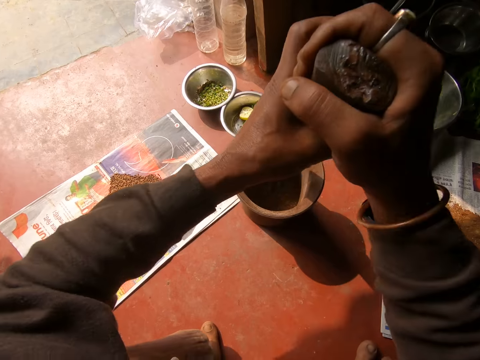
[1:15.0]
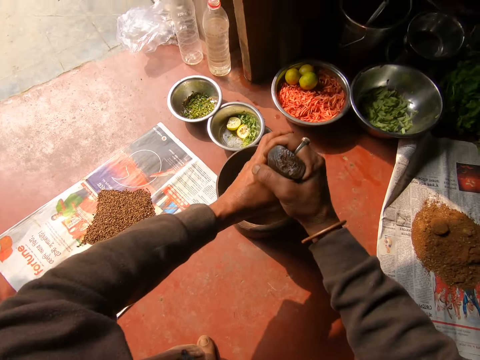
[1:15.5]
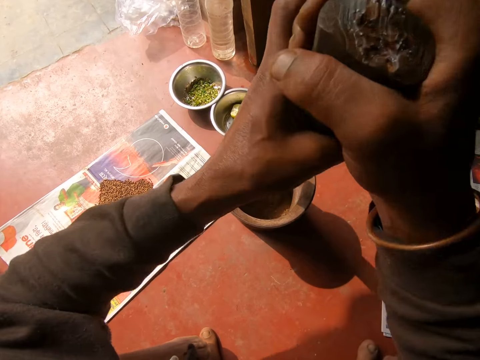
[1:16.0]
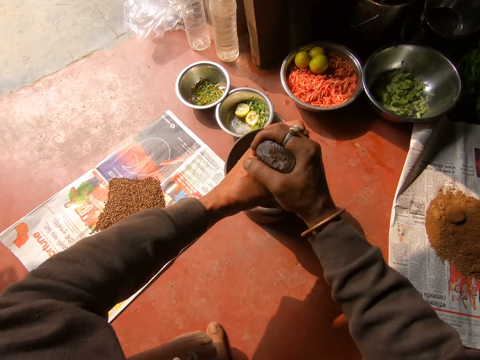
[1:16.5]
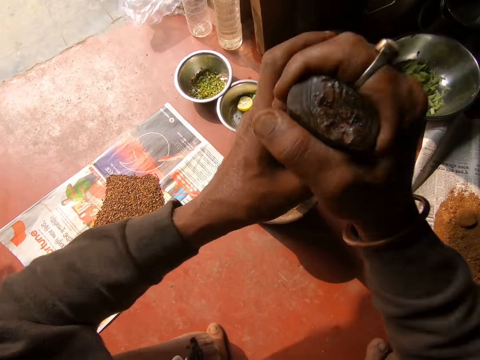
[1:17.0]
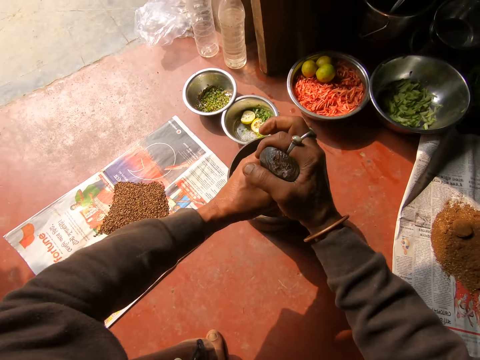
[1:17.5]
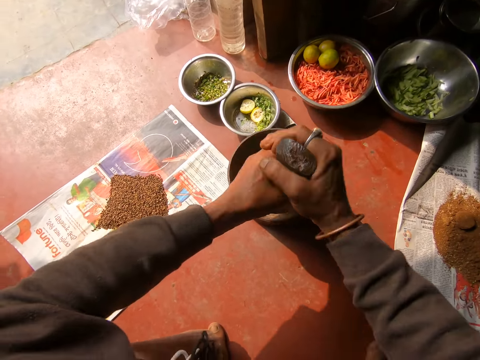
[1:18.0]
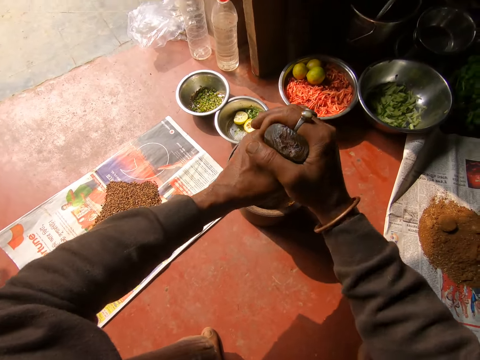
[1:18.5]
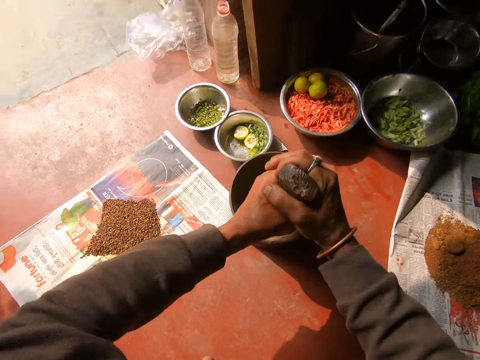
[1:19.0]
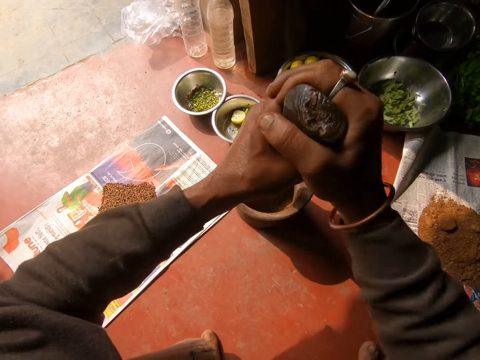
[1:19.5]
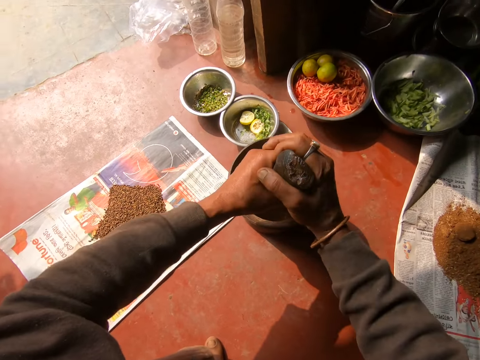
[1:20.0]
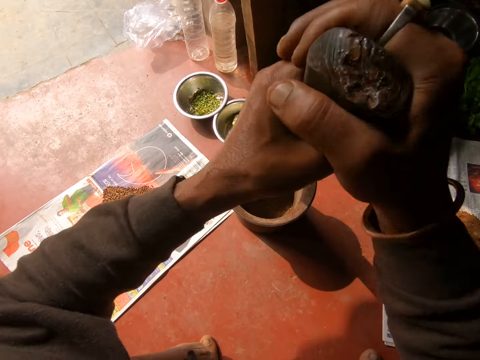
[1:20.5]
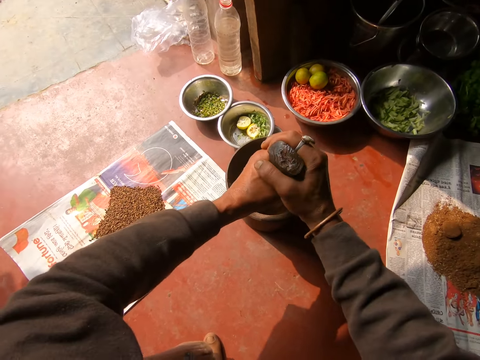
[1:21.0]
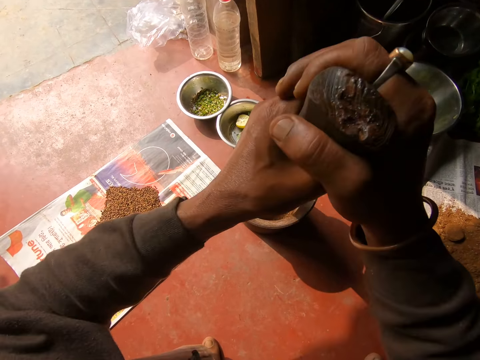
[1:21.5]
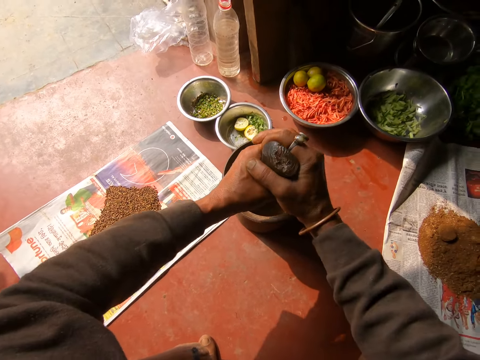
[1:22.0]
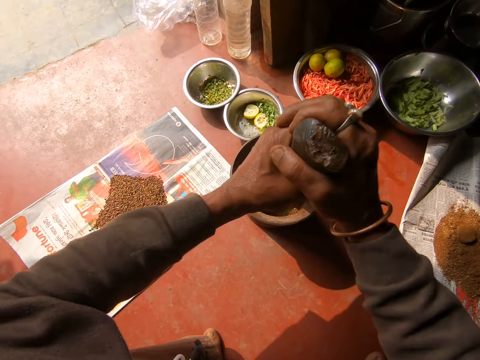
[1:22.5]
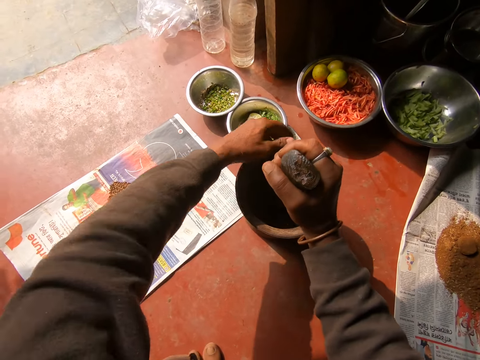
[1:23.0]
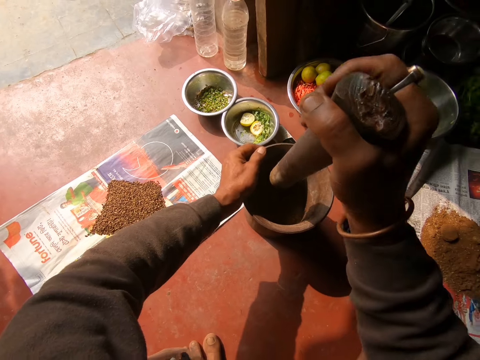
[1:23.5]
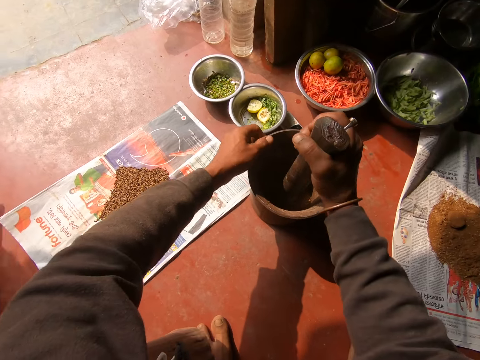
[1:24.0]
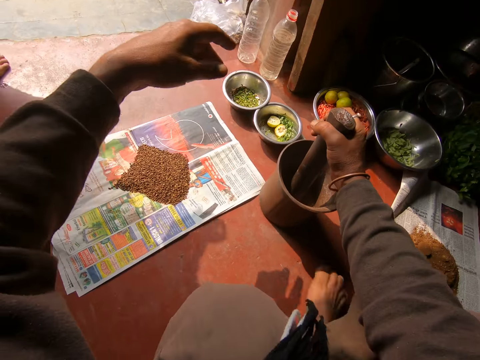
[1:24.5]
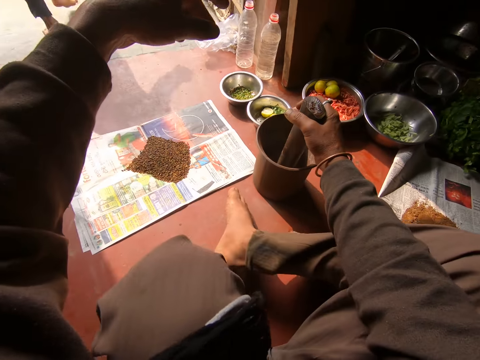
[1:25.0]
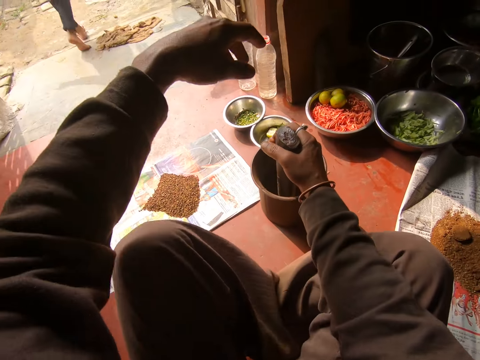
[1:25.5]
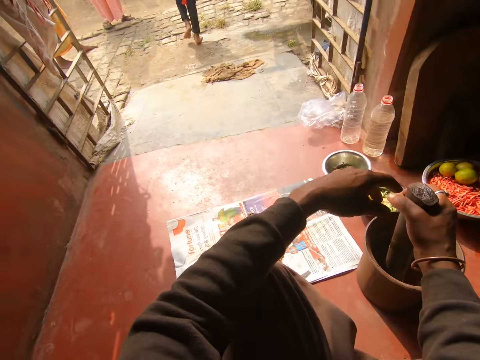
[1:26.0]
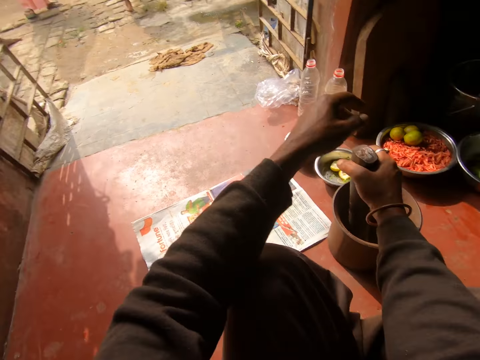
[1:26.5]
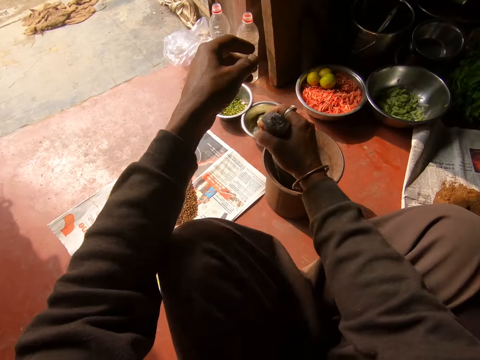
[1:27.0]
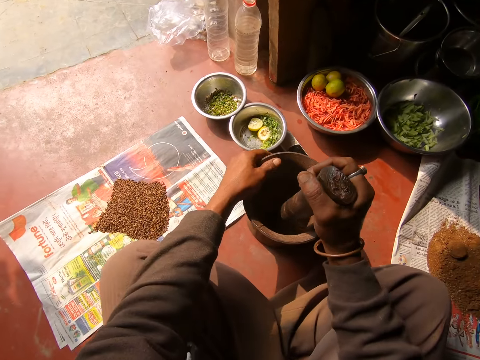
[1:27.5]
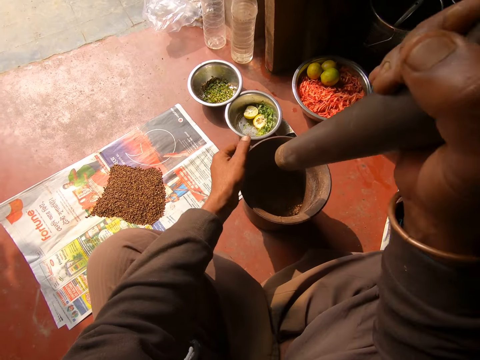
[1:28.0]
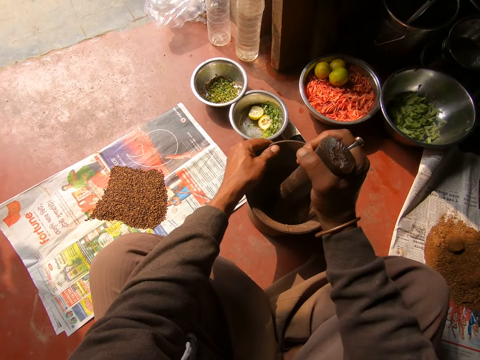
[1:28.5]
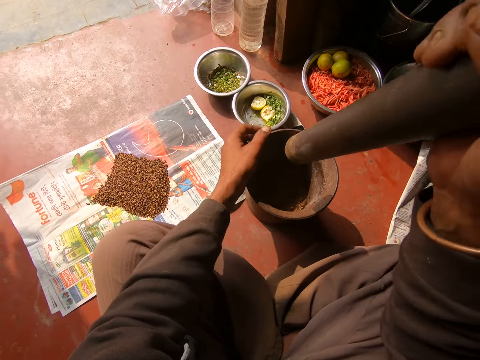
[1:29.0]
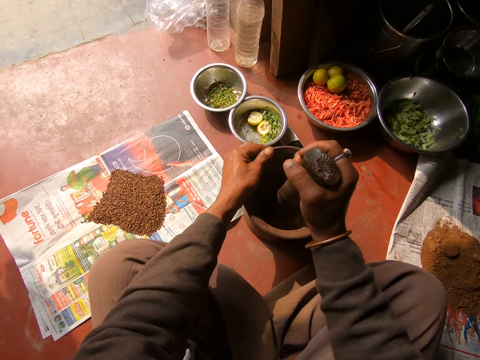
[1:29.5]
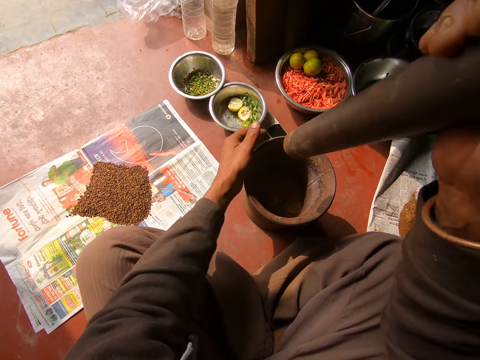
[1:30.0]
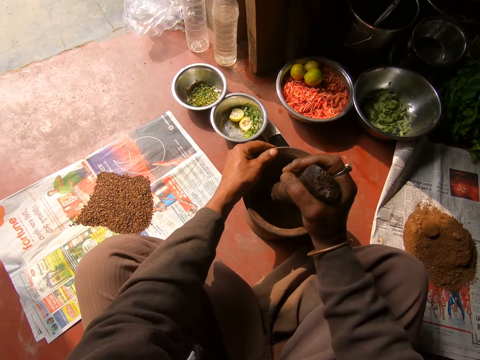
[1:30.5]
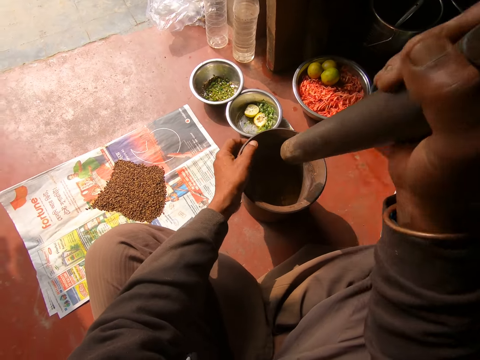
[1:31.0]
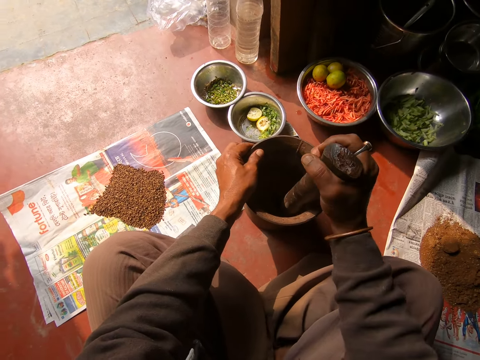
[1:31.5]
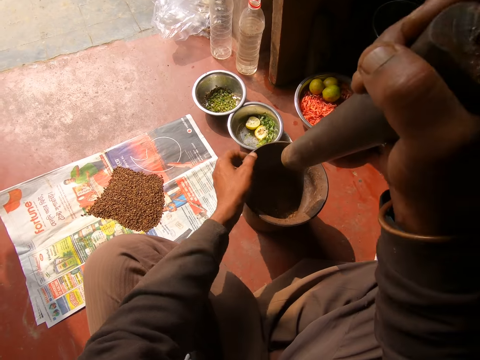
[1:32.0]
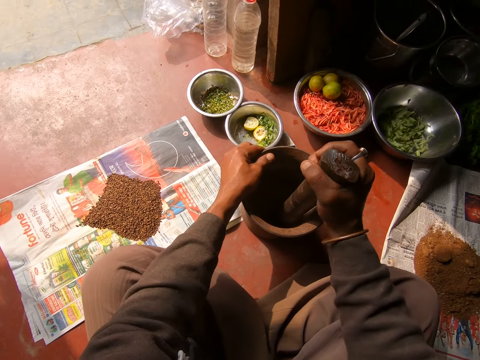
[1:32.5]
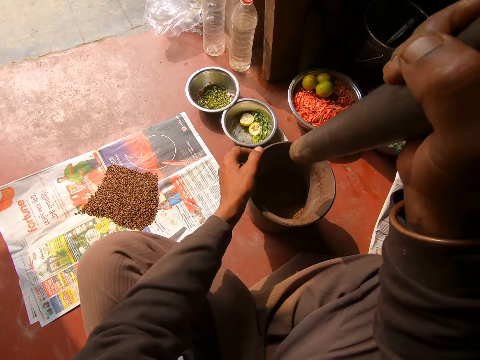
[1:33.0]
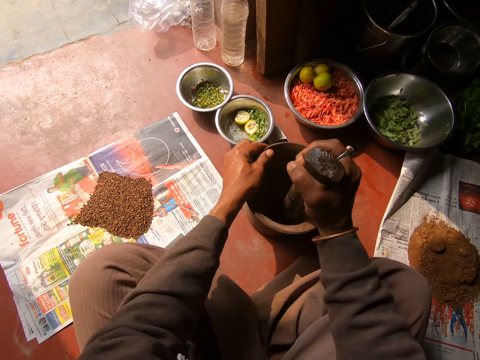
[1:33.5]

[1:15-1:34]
The camera wearer touches the mortar with his left hand. He pounds the grains in the mortar with the pestle in his right hand. He rotates the pot. He adjusts his legs. He pounds the grains in the mortar with the pestle in his right hand. He turns the mortar with his left hand.

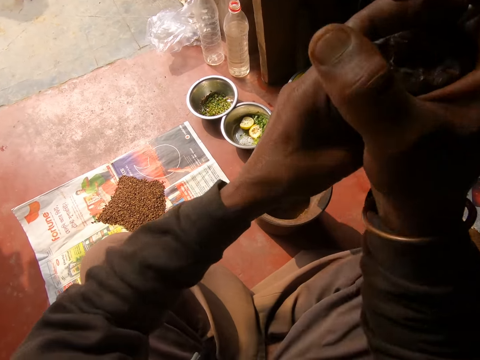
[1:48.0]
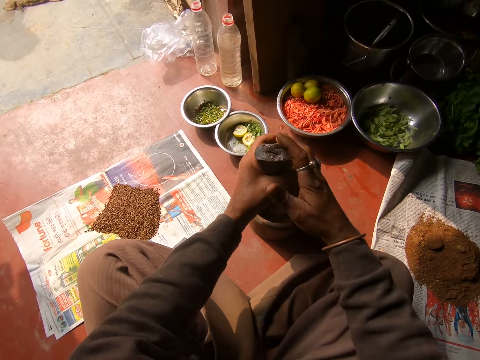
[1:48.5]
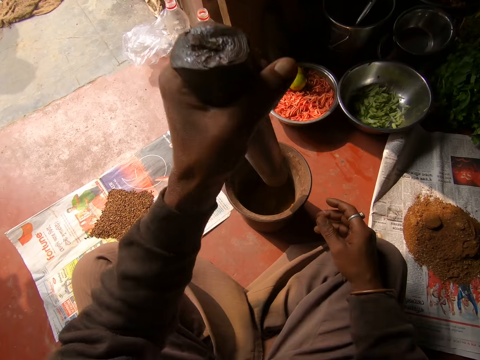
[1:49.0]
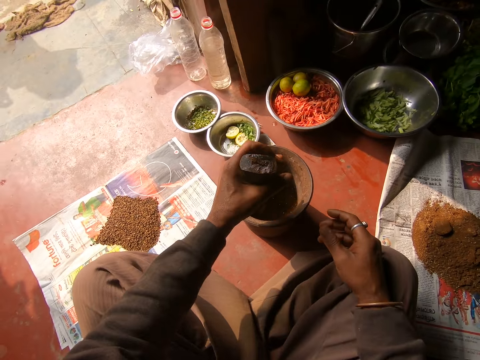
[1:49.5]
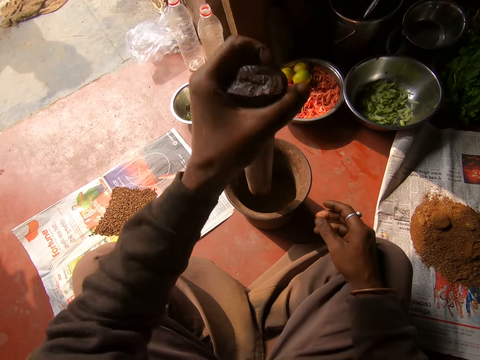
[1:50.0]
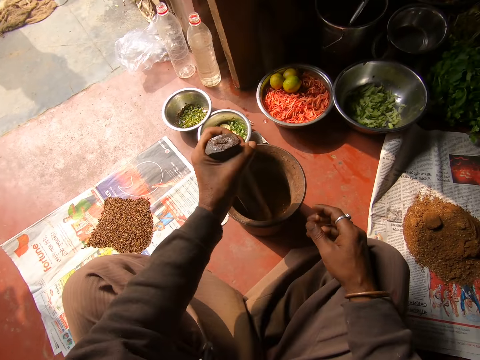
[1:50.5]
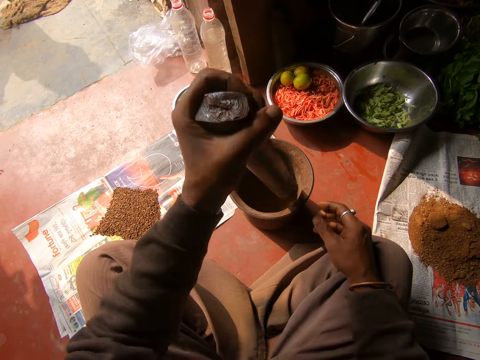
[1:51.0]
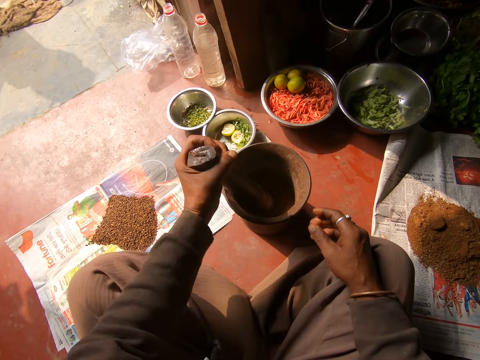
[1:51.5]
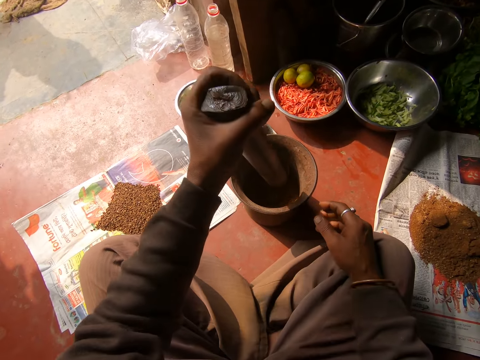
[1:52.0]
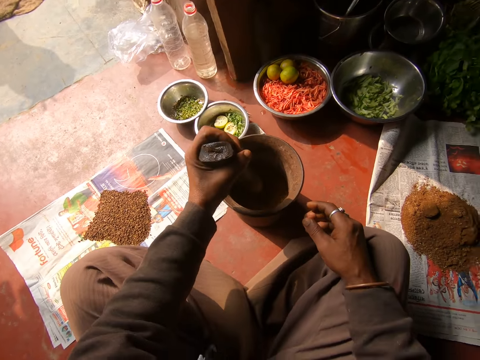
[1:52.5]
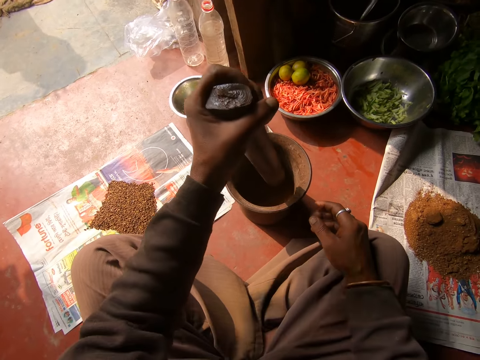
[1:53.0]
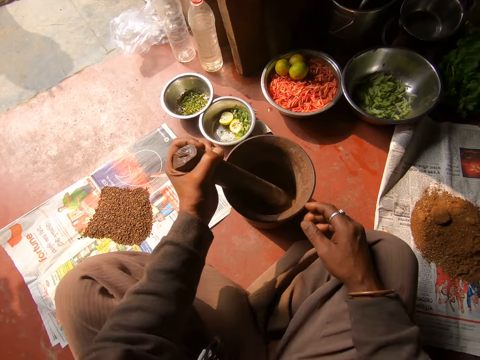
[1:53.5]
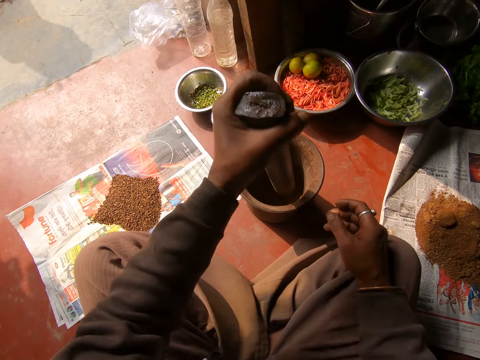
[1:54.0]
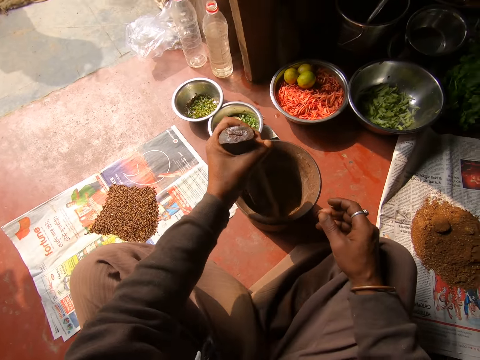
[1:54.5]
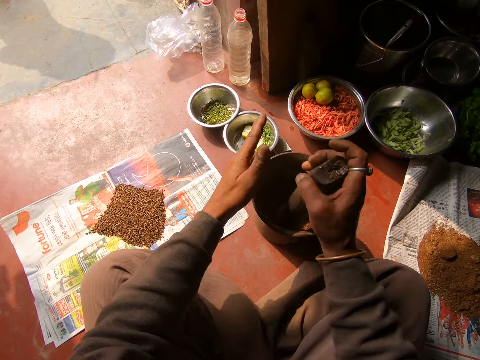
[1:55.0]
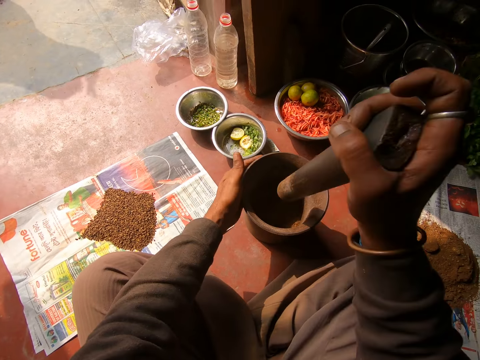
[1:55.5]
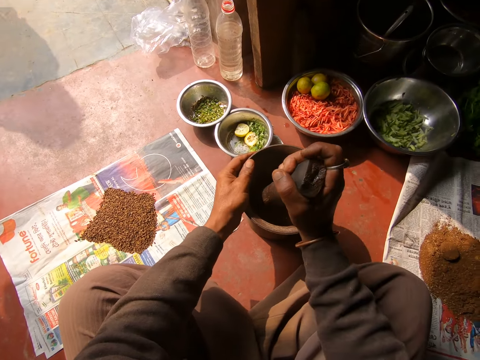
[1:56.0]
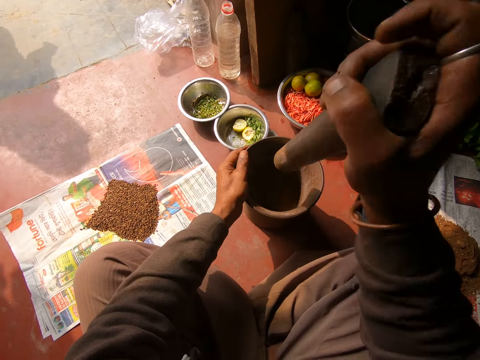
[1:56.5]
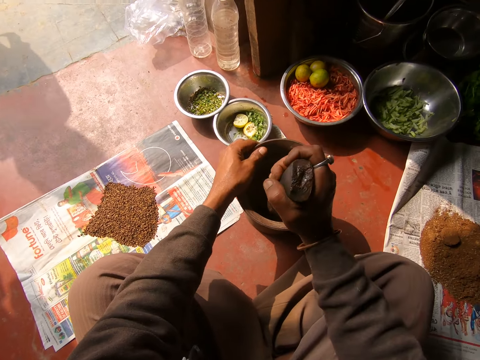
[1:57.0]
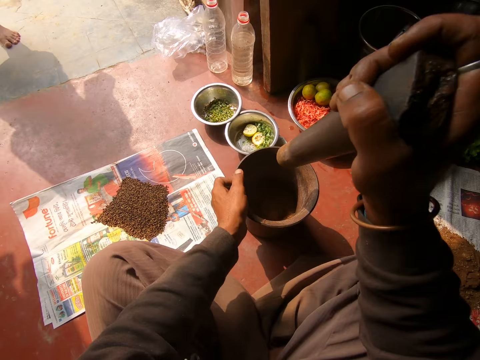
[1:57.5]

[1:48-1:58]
The camera wearer pounds the grains in the mortar with the pestle in both hands. He pounds the grains in the mortar with the pestle in his left hand. He pounds the grains in the mortar with the pestle in his right hand. He turns the mortar with his left hand.
